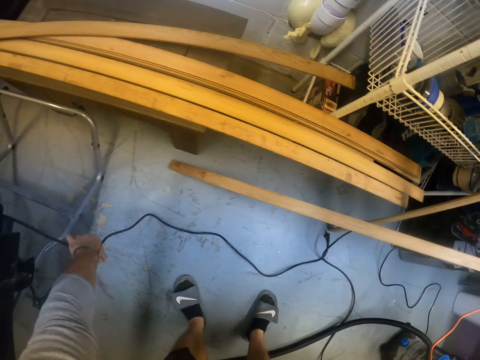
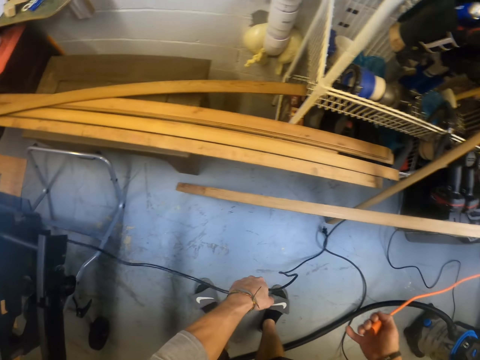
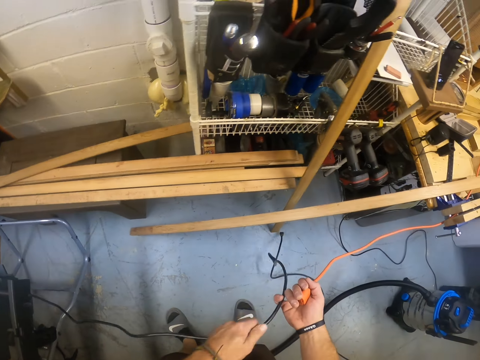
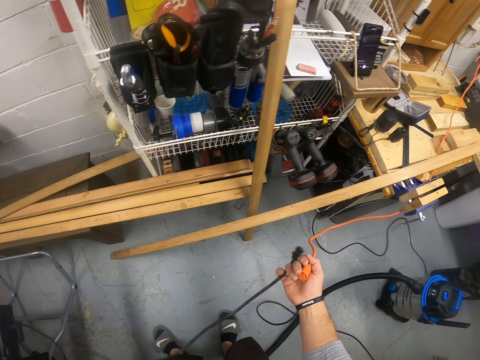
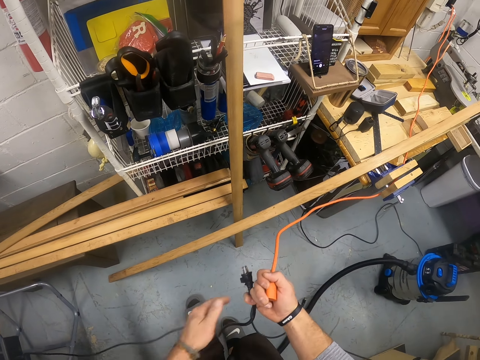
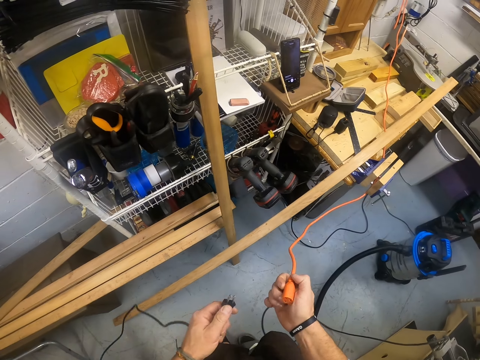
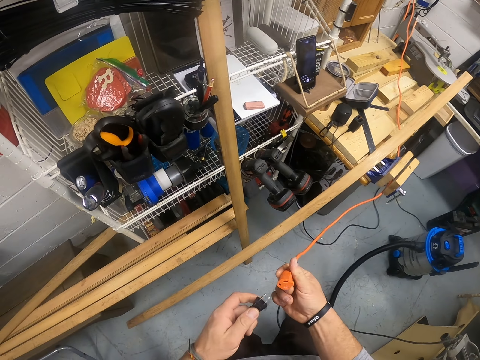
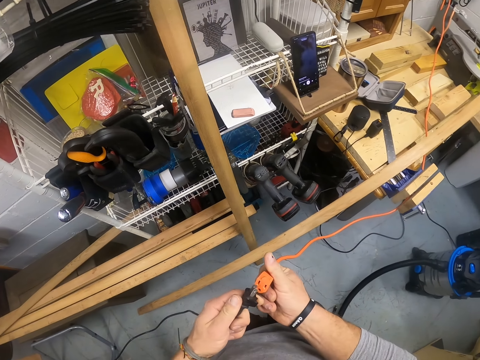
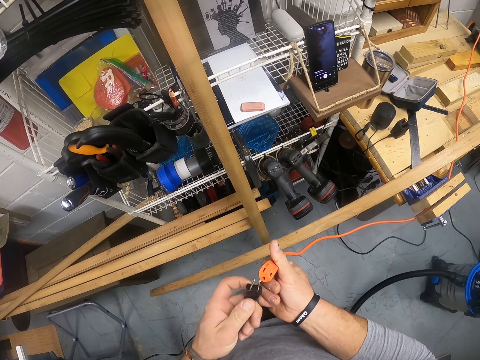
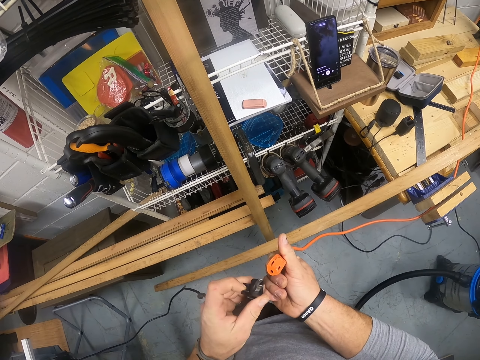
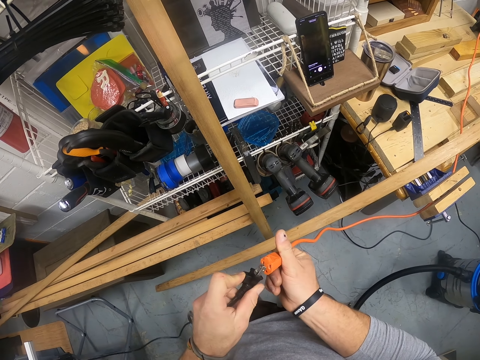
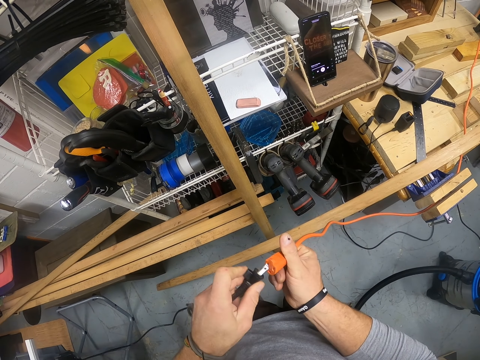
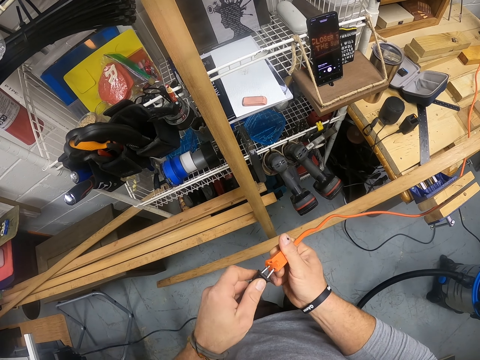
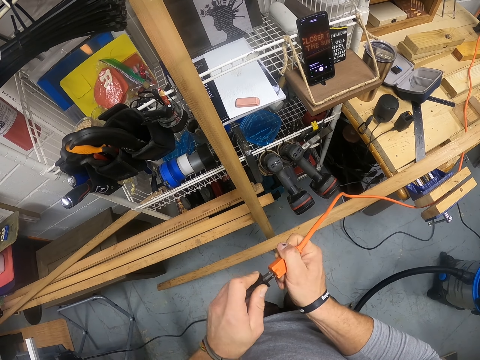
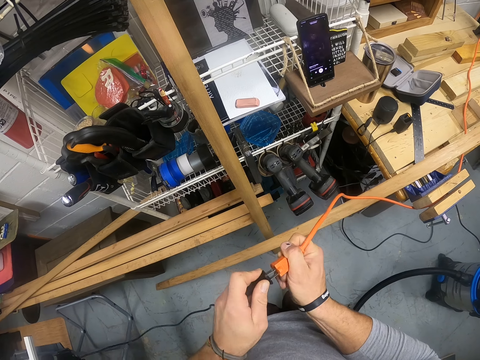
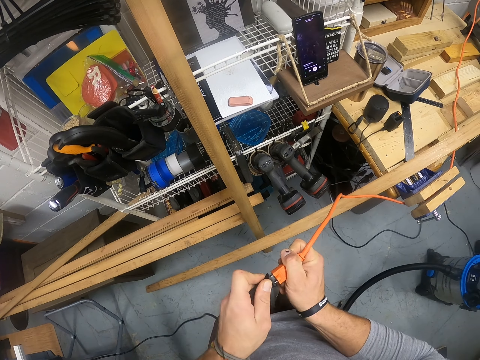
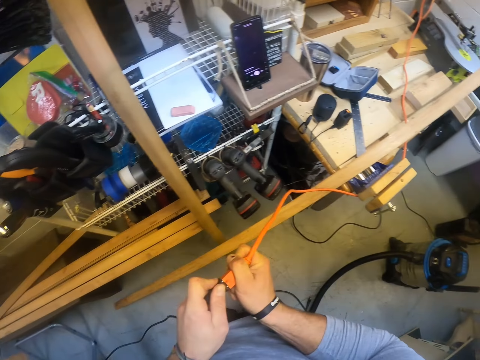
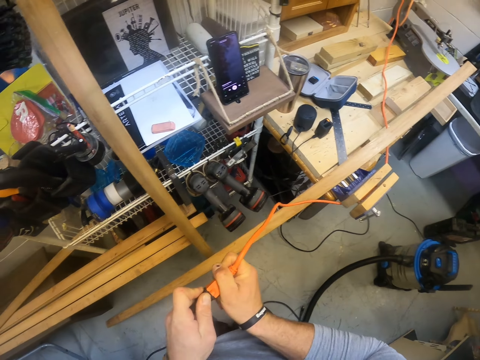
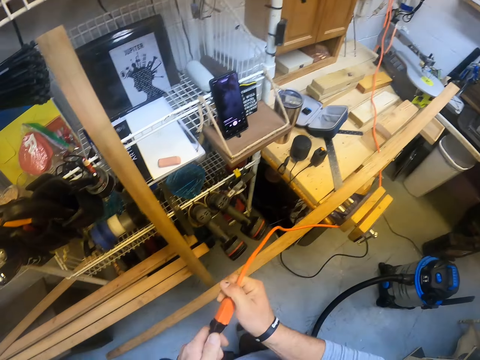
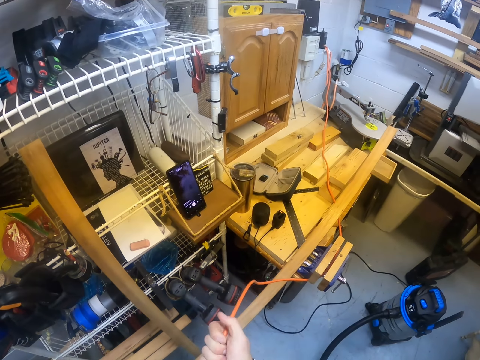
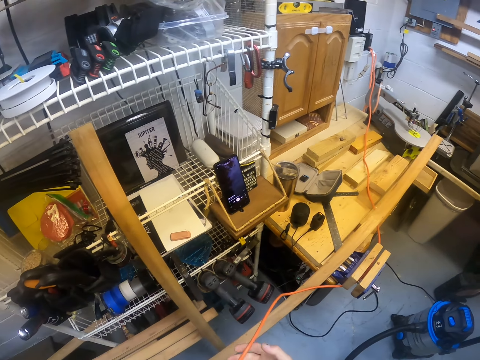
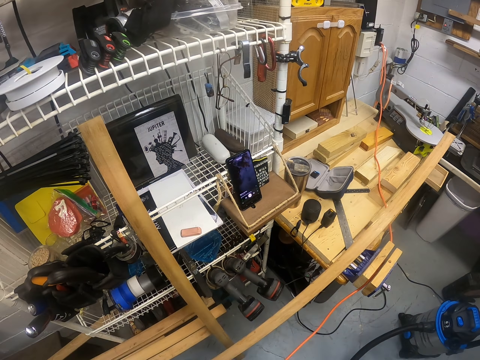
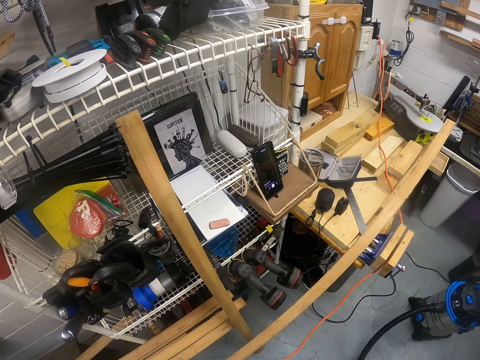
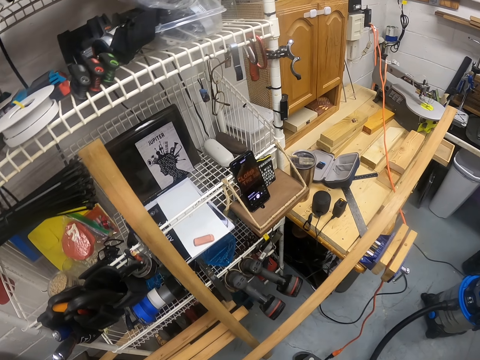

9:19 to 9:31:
The camera wearer picks up a cord or cable from a table saw with his left hand. He holds the black cord with both hands. He fixes the cables with both hands. He inserts the cord in the connector with both hands.

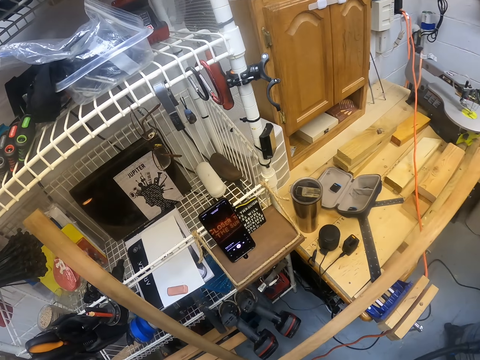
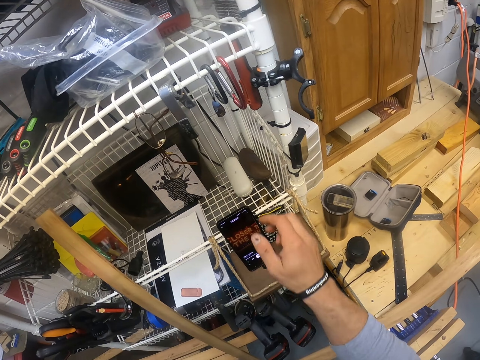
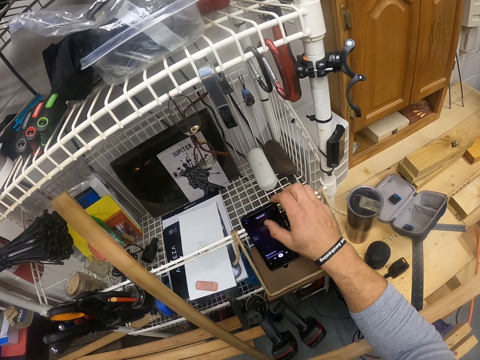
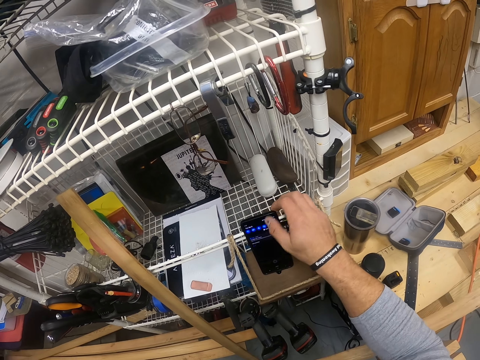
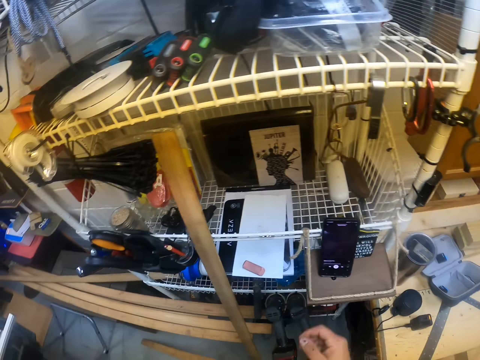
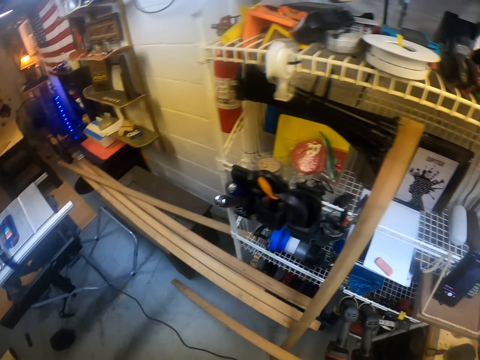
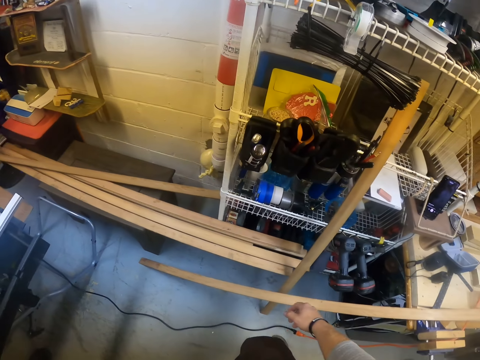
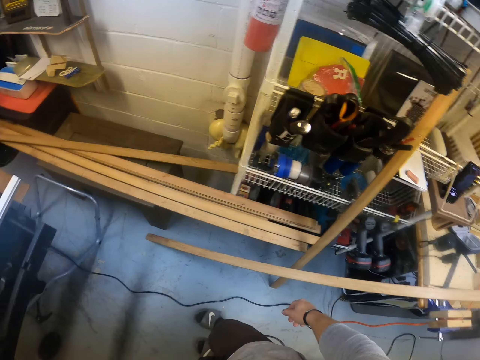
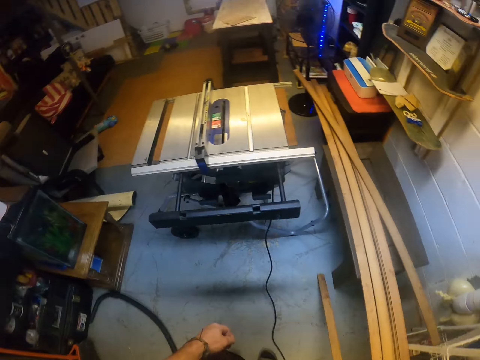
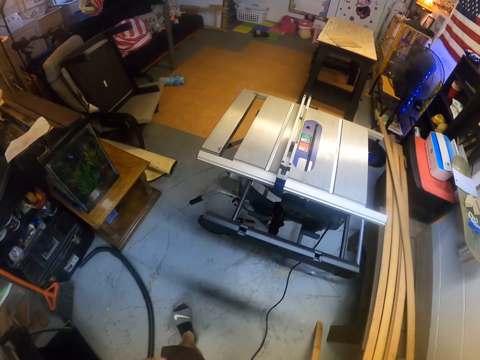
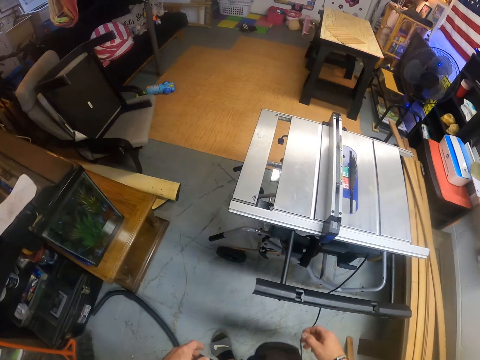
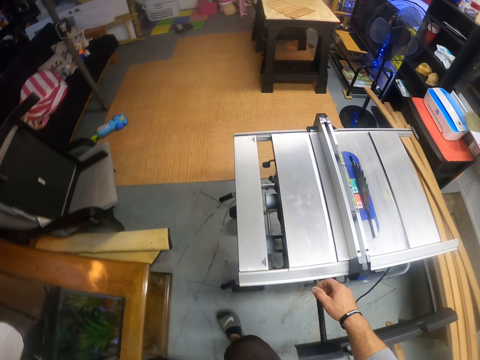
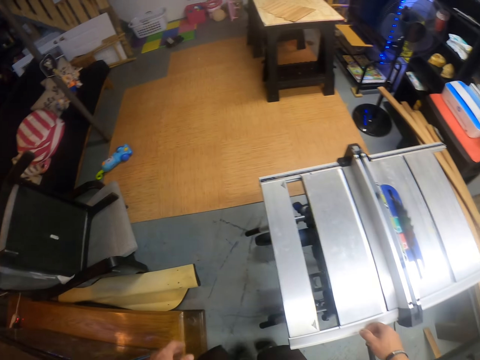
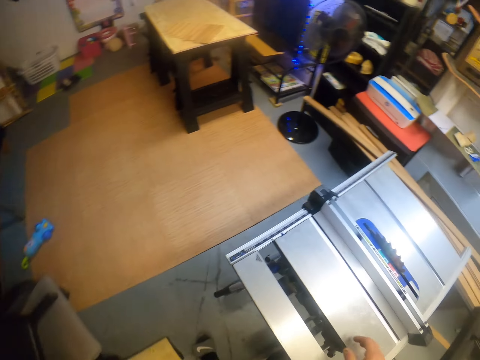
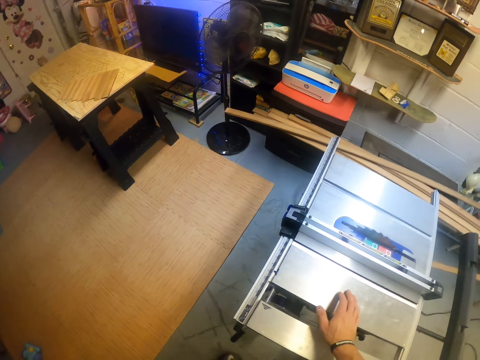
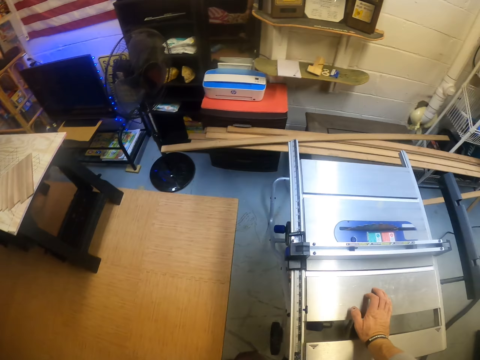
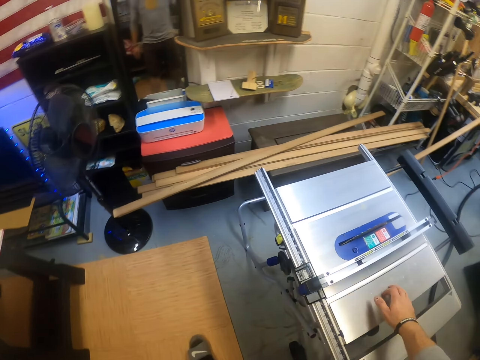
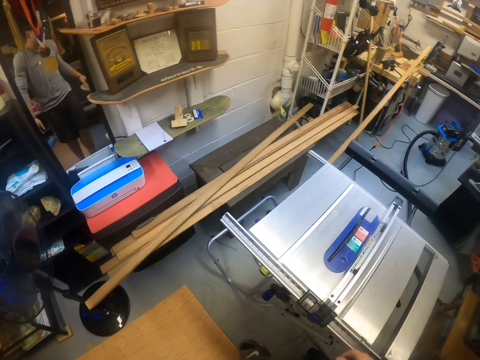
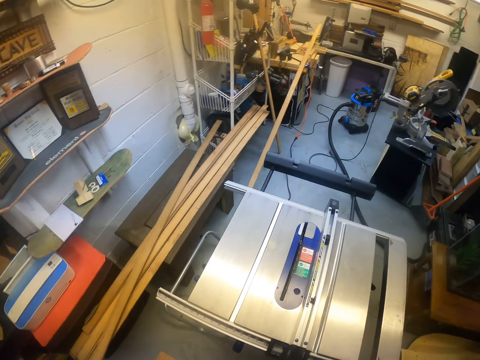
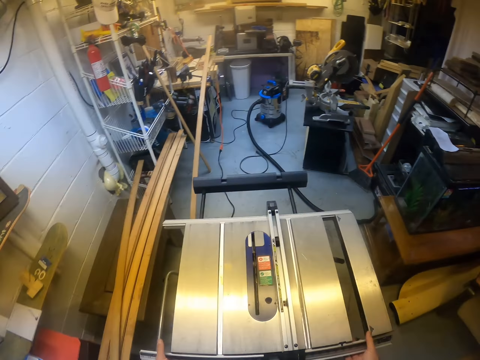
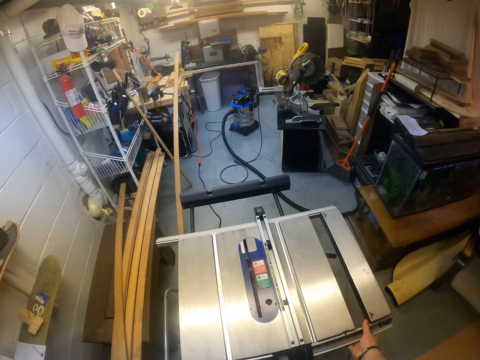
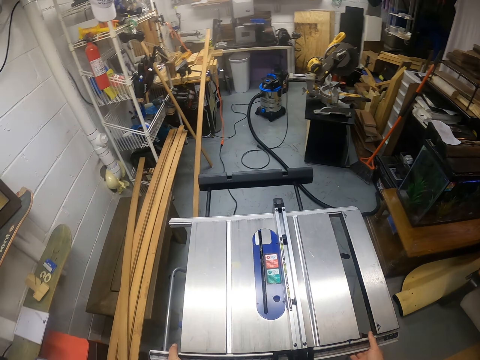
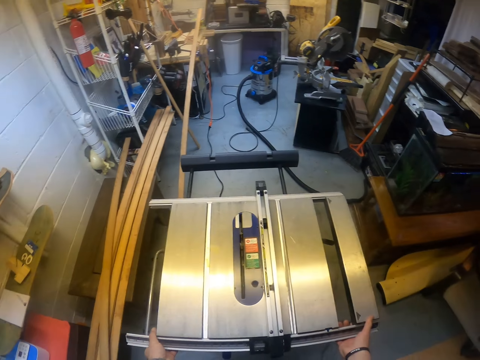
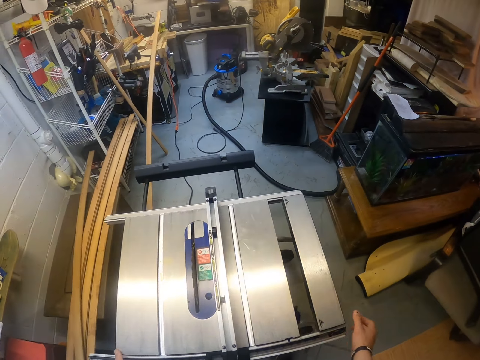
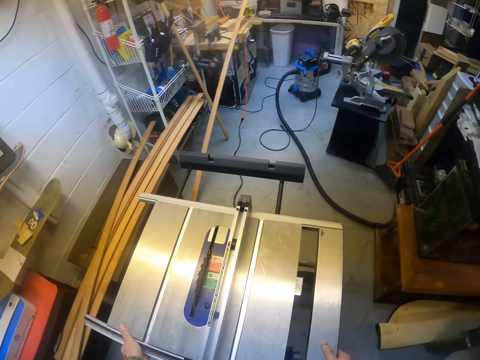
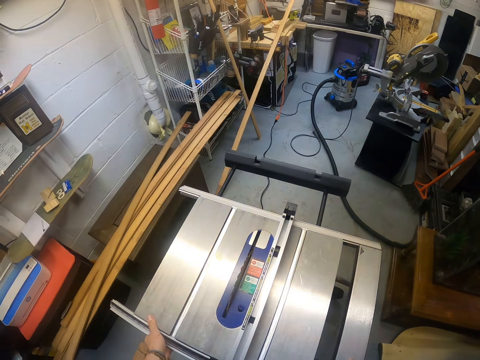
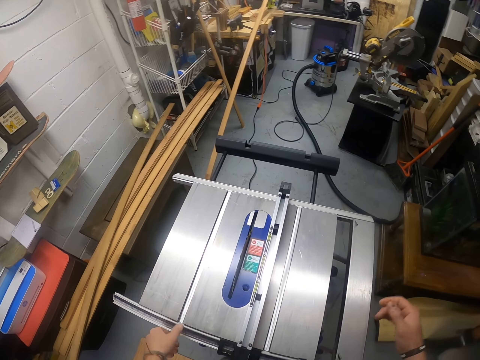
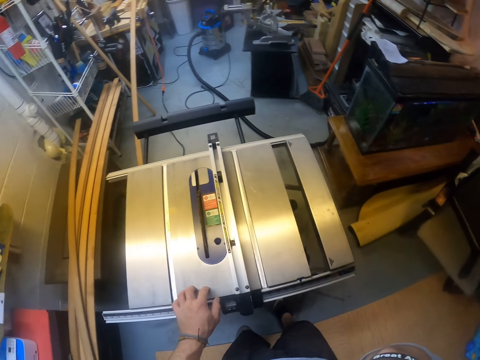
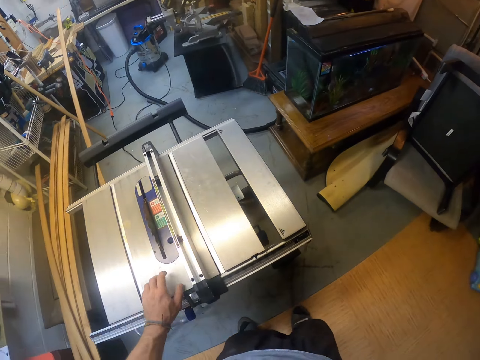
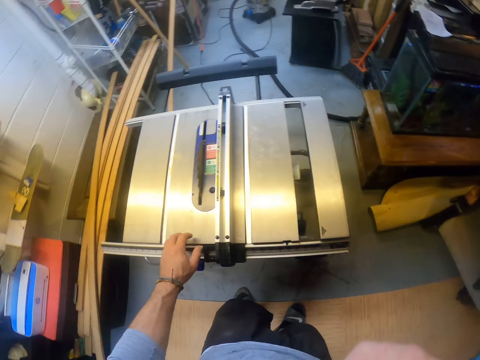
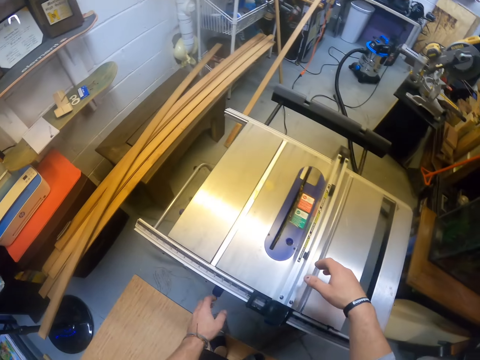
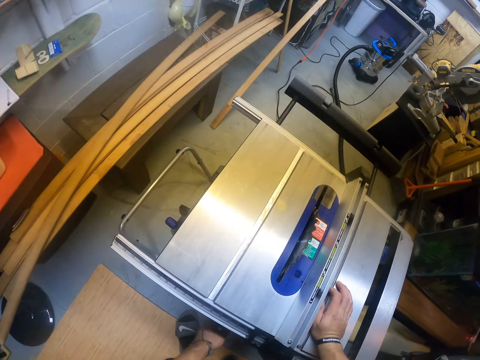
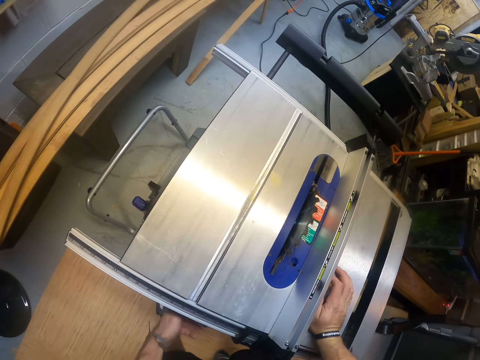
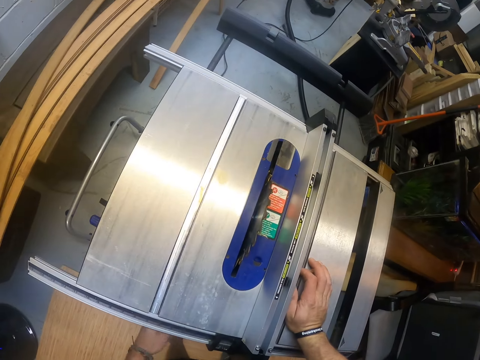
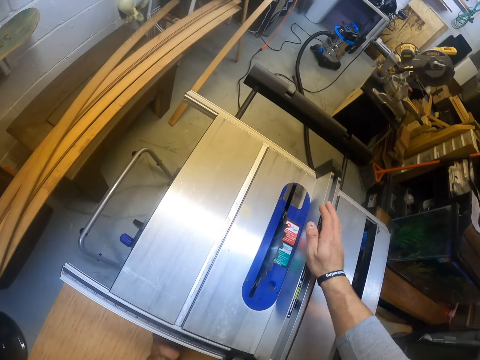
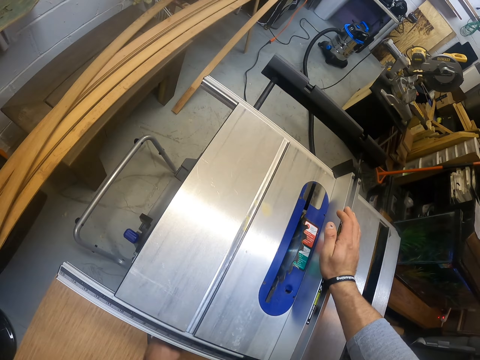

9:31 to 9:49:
The camera wearer operates a phone on a shelf with his right hand. He walks in the room. He places his right hand on the table saw. He touches the table saw with both hands. He touches his face with his right hand. He places his right hand on the table saw.
